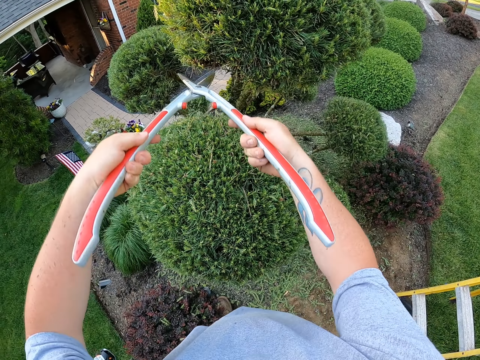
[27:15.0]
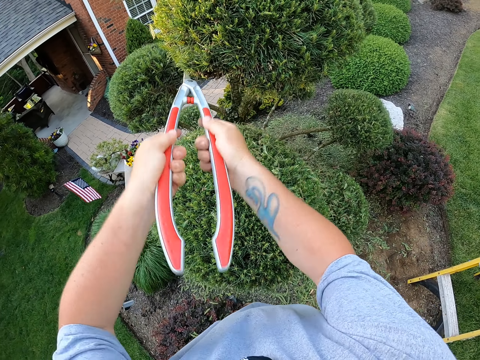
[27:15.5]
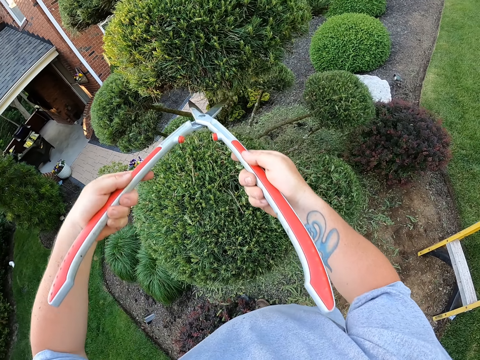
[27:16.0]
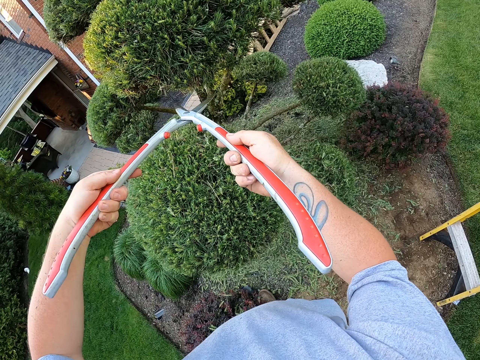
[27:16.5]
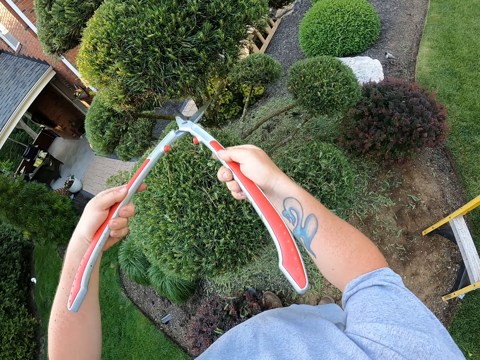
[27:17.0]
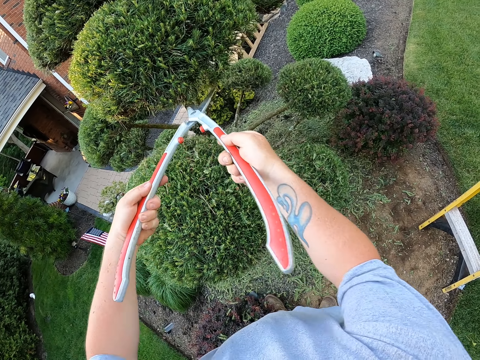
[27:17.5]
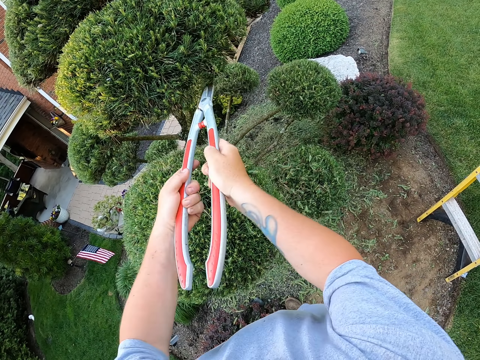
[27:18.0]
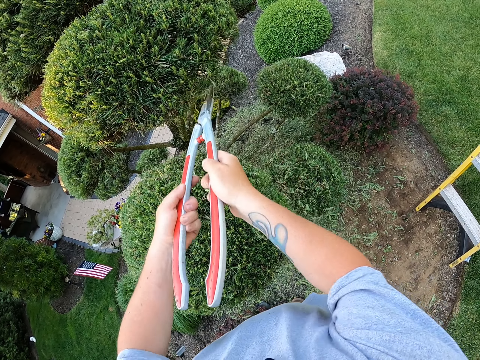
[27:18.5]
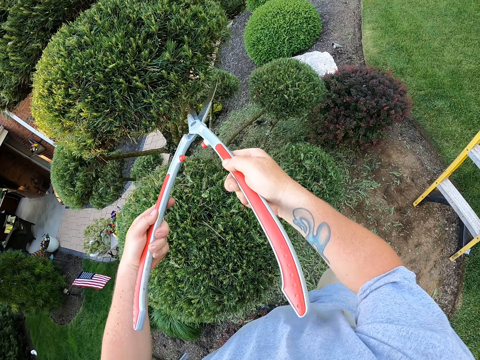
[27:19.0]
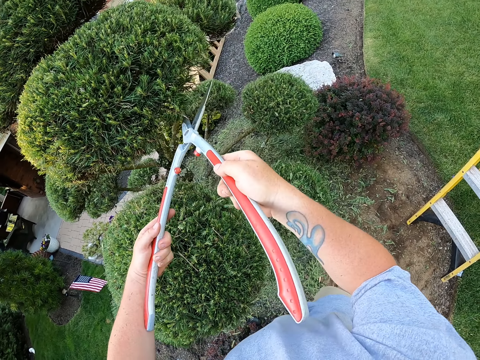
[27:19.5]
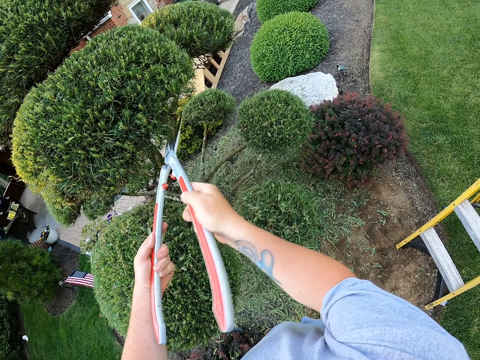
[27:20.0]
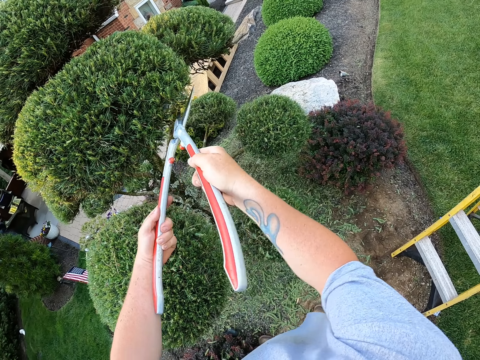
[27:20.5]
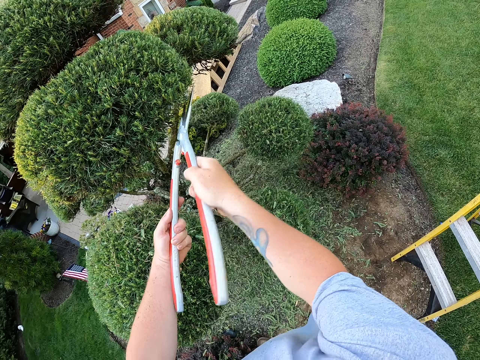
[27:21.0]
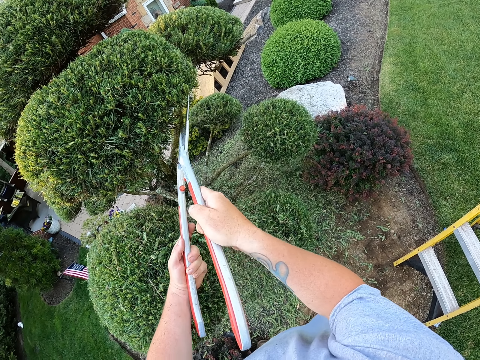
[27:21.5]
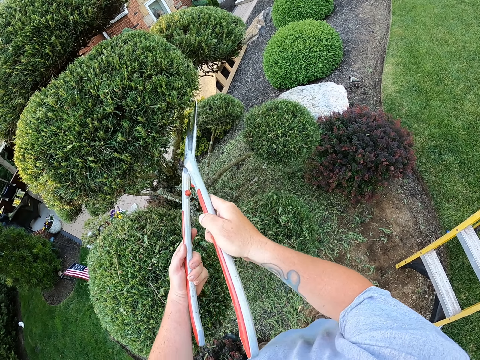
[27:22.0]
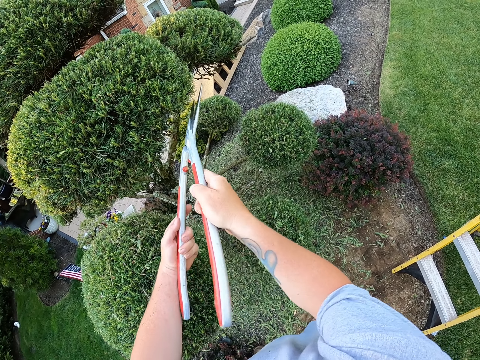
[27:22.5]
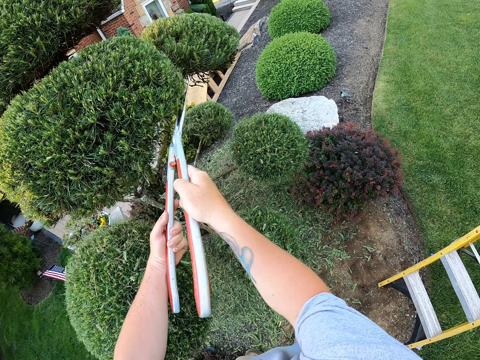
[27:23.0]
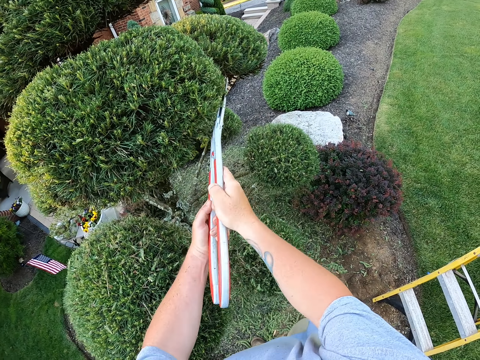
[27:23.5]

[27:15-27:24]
The camera wearer shapes the leaves with a cutting hedge.

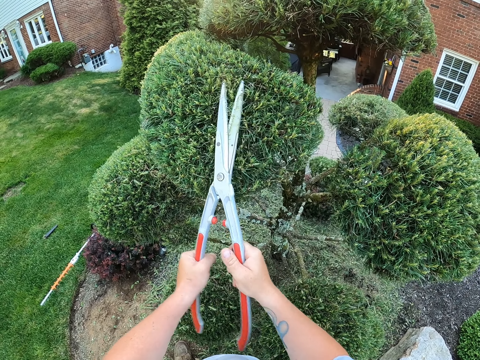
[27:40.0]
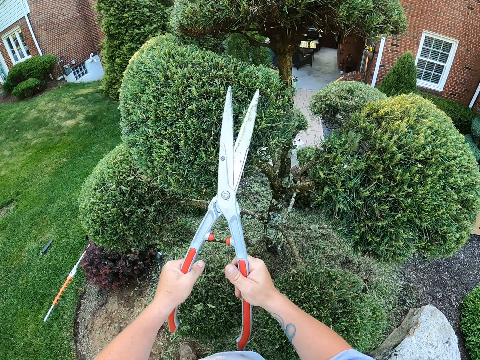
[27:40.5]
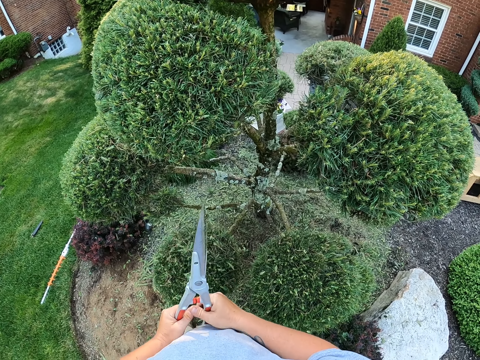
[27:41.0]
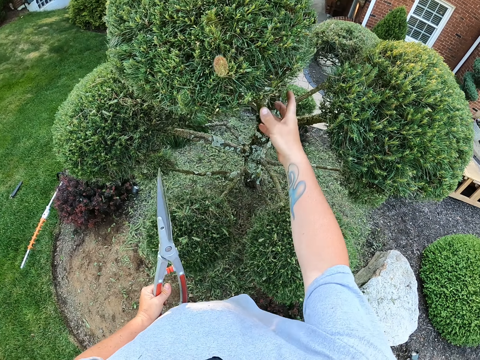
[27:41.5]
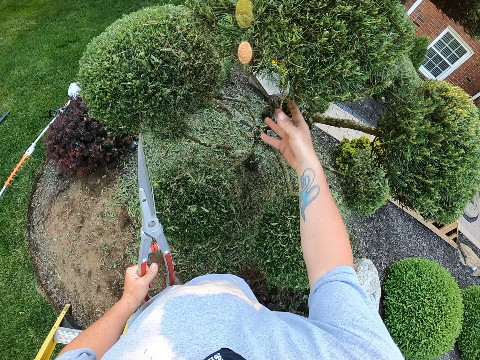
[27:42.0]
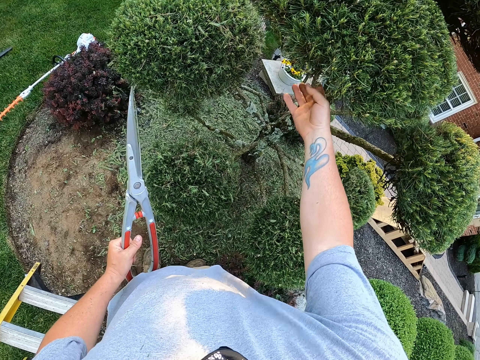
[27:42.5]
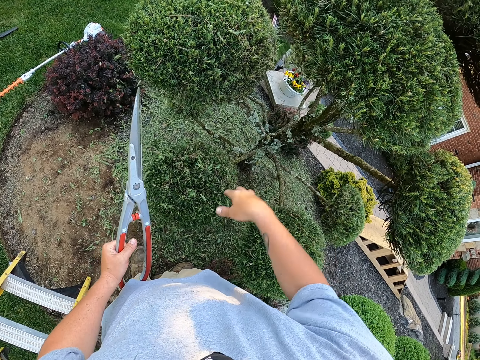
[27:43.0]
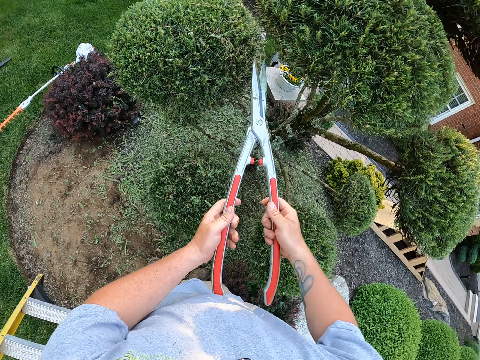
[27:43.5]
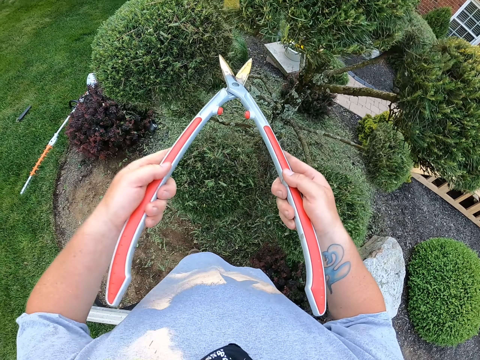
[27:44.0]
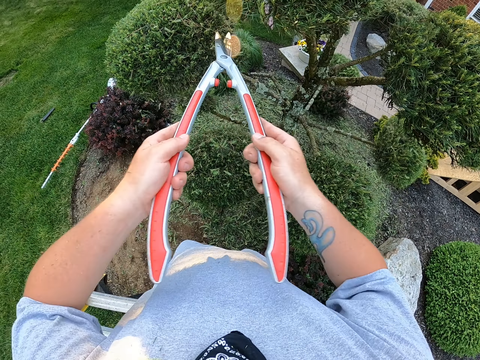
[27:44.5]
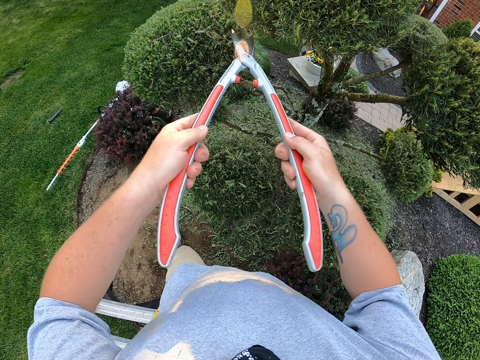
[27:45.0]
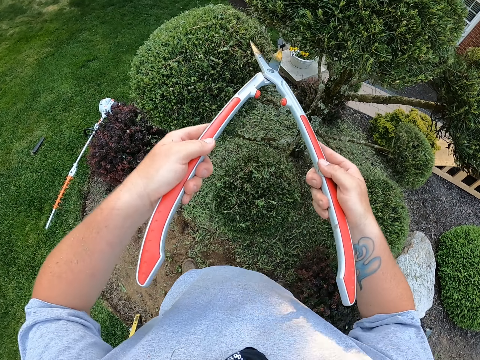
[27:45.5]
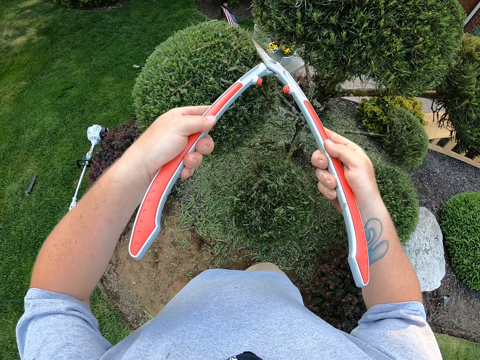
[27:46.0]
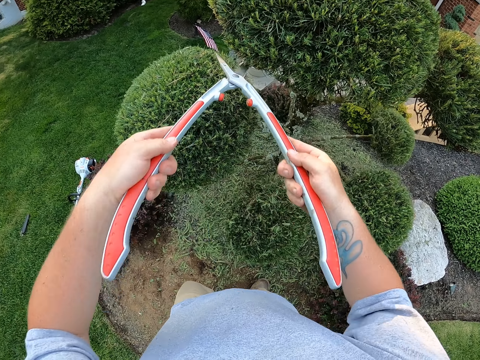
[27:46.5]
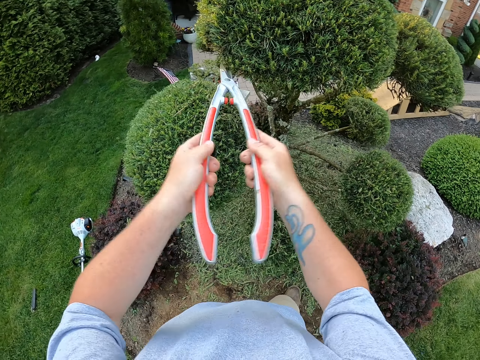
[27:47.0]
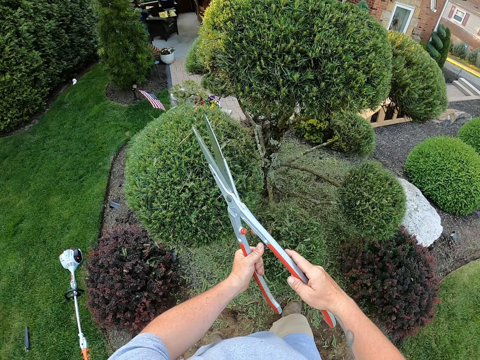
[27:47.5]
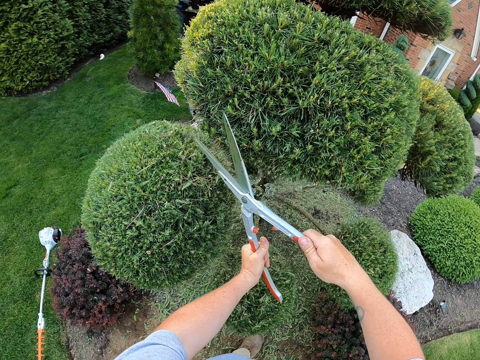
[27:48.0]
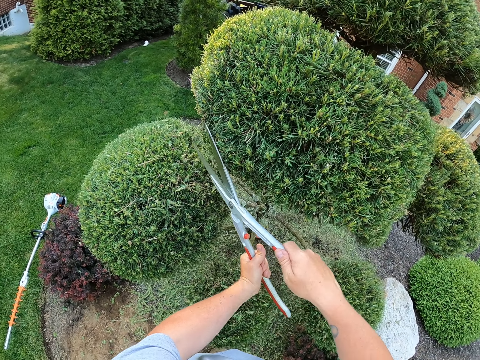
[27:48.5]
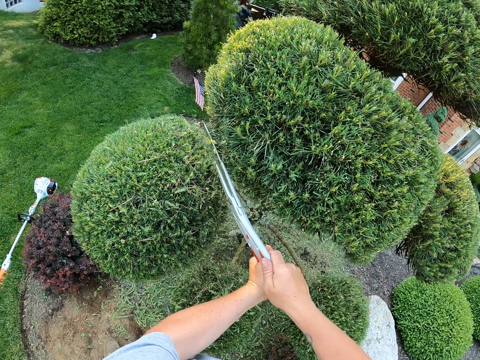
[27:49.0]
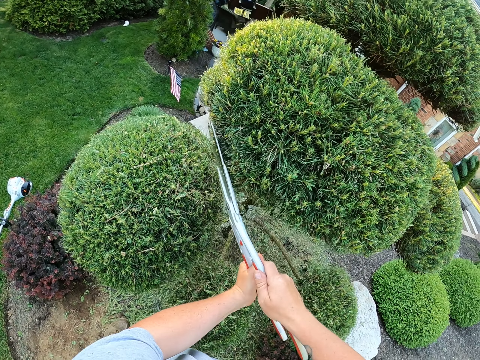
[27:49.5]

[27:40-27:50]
The camera wearer removes leaves from the tree with the right hand. They hold the garden shears with both hands and trim the tree with the garden shears.

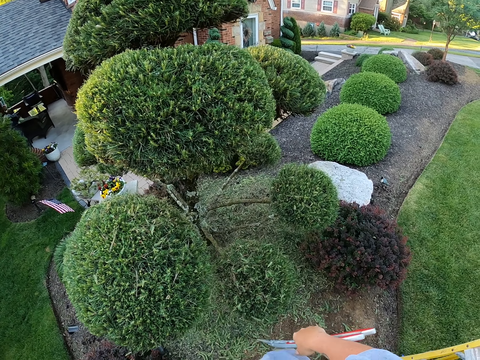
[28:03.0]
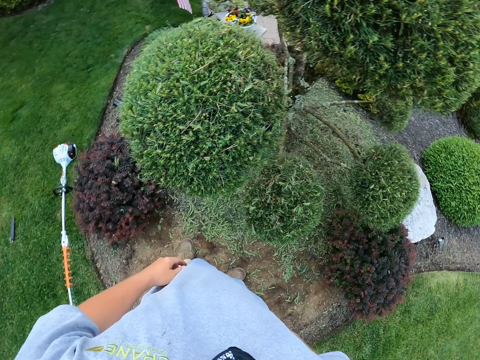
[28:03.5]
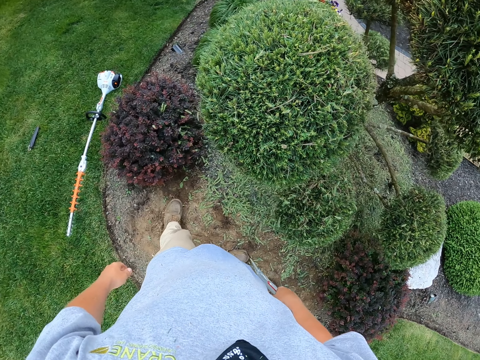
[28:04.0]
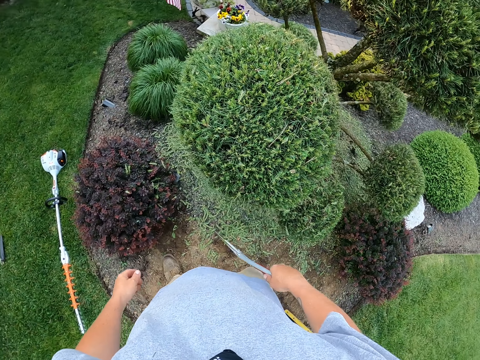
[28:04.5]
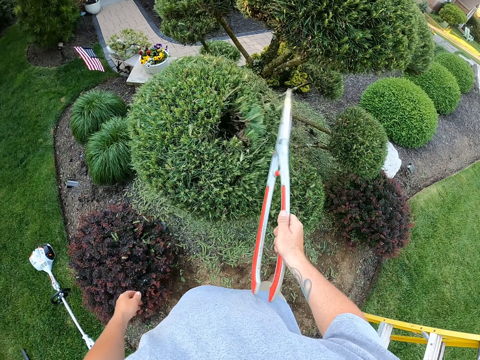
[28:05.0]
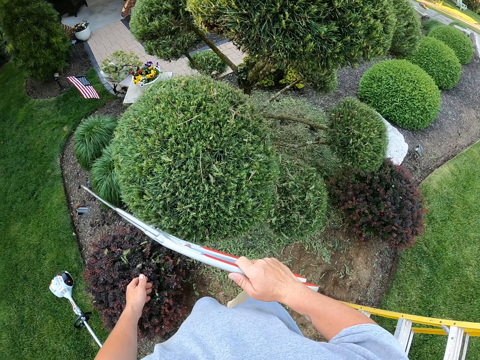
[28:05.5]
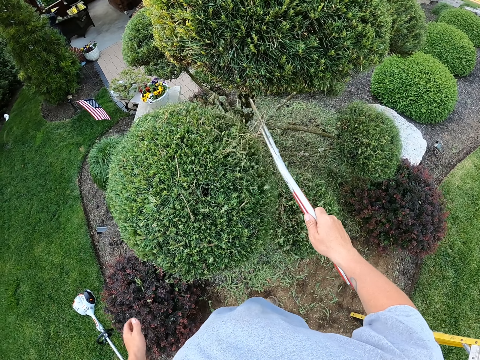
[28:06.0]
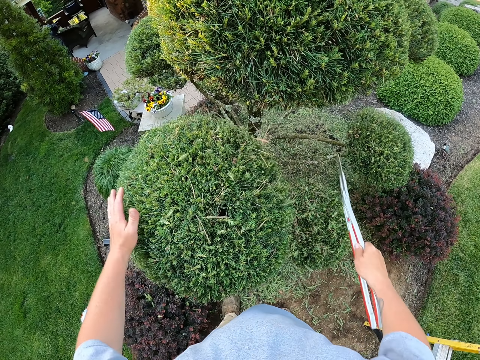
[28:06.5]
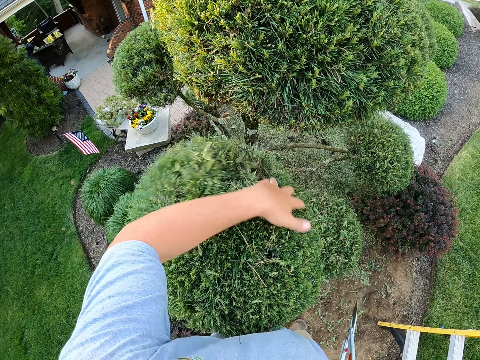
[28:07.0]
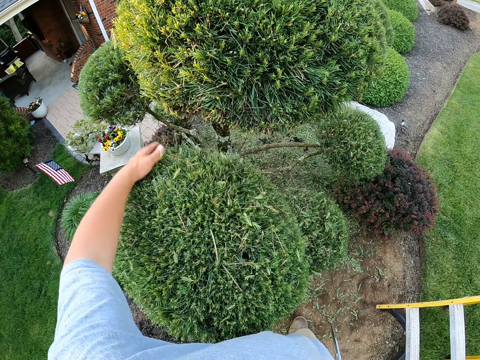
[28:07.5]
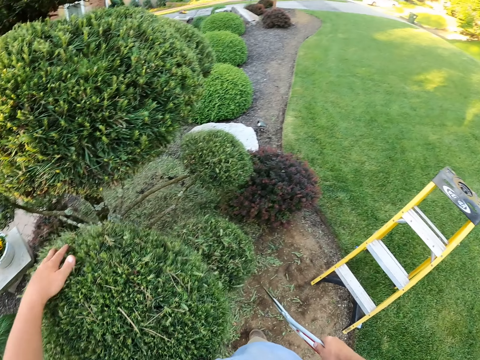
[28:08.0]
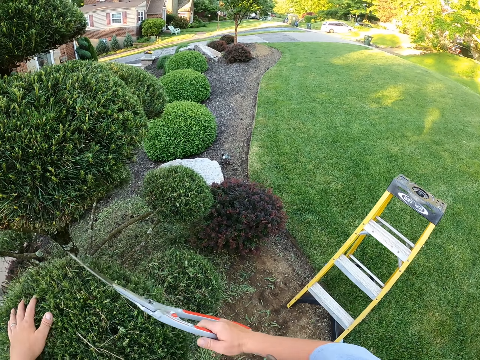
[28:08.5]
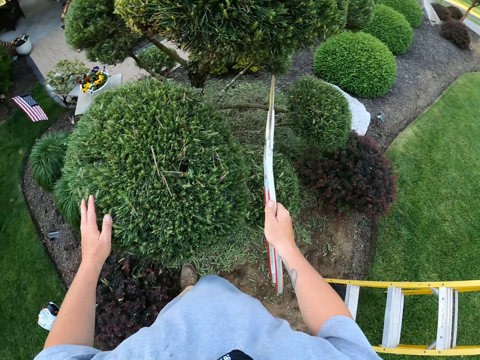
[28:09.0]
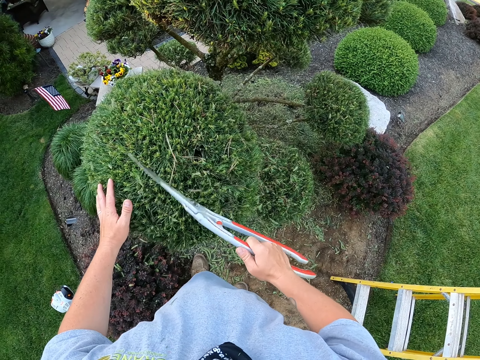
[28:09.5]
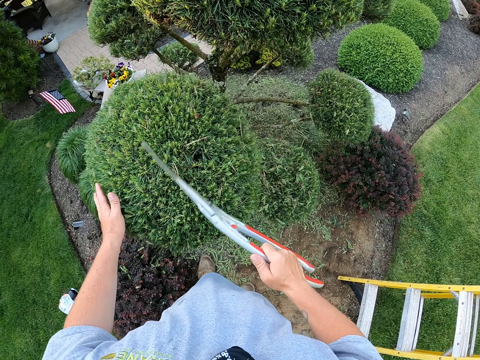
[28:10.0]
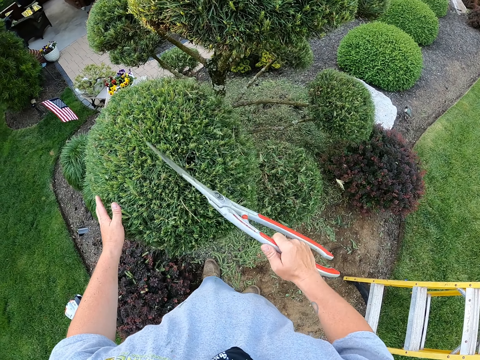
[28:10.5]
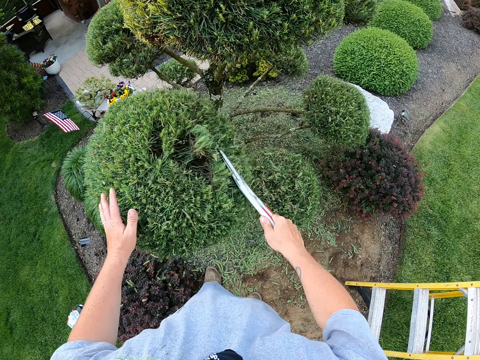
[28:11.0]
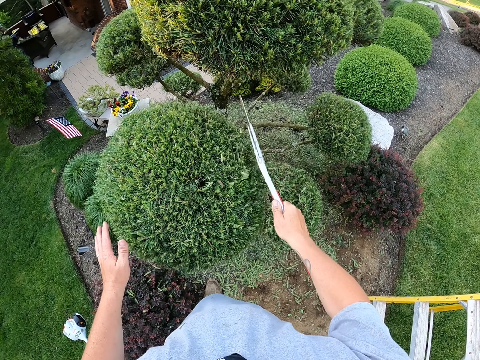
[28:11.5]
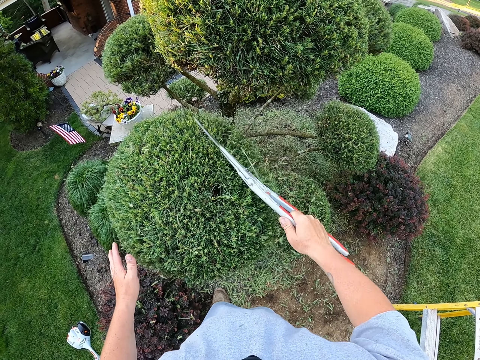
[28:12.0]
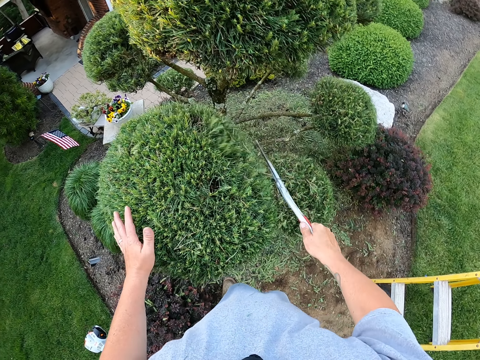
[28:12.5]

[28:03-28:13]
The camera wearer removes cut leaves from the tree with garden shears.
